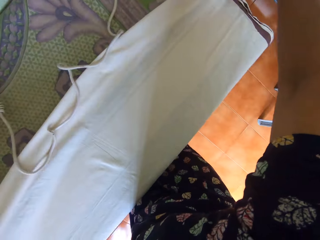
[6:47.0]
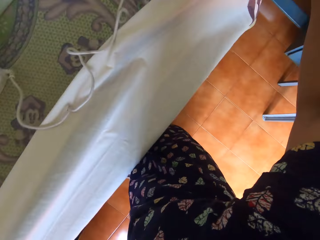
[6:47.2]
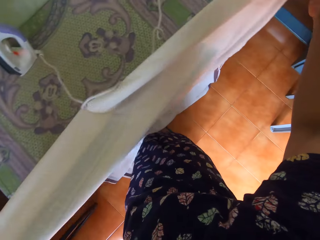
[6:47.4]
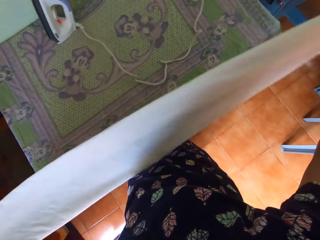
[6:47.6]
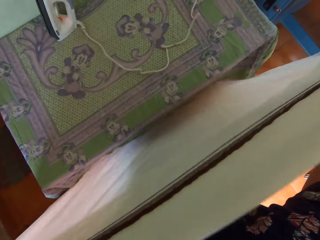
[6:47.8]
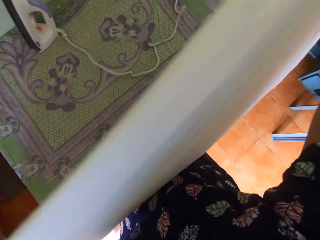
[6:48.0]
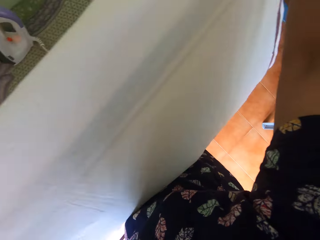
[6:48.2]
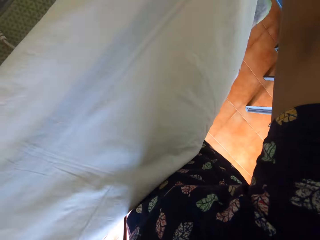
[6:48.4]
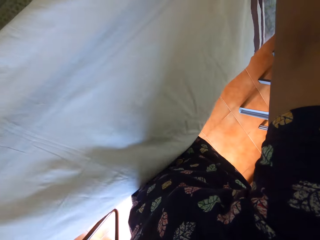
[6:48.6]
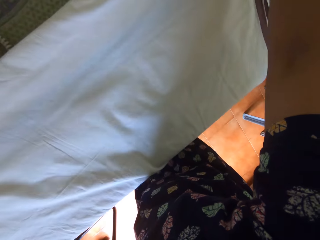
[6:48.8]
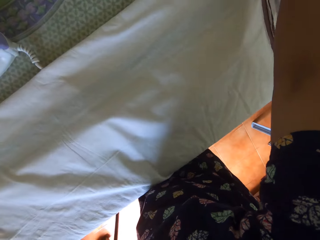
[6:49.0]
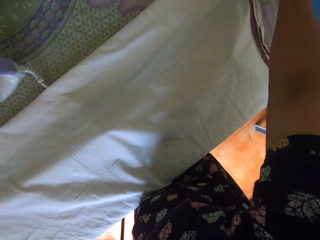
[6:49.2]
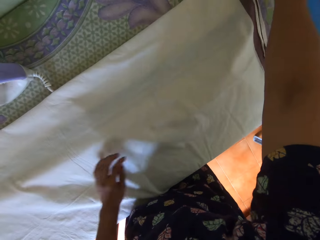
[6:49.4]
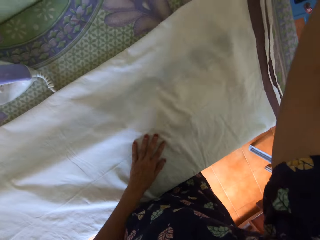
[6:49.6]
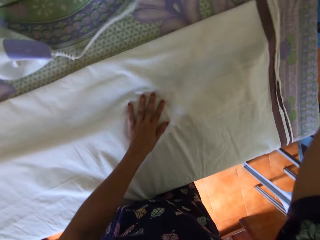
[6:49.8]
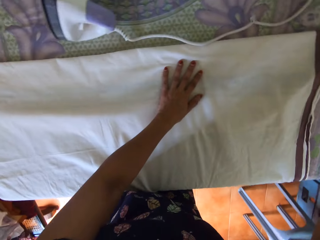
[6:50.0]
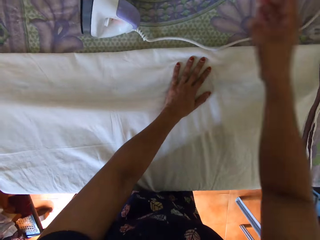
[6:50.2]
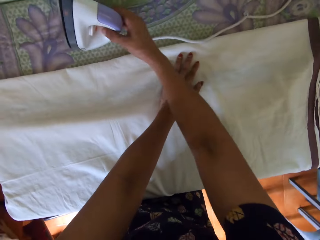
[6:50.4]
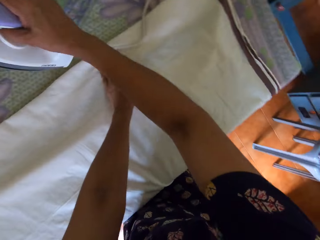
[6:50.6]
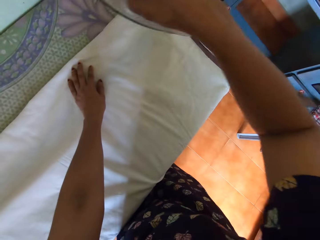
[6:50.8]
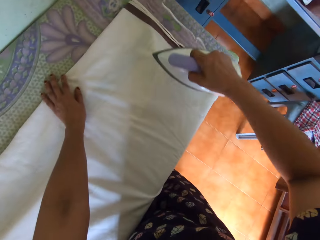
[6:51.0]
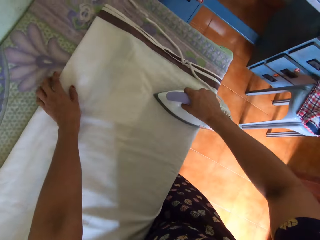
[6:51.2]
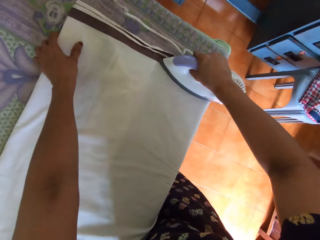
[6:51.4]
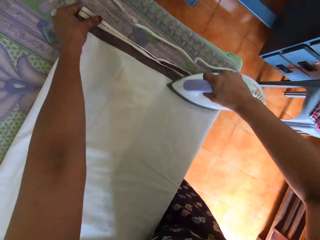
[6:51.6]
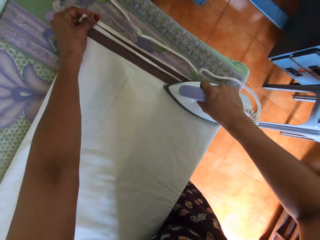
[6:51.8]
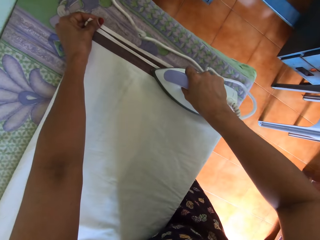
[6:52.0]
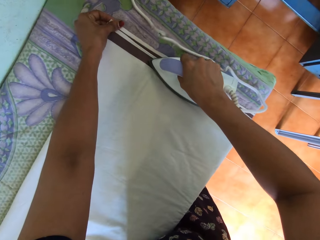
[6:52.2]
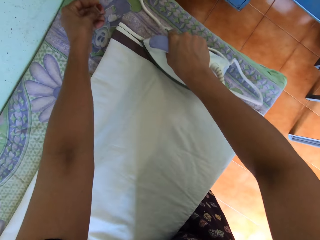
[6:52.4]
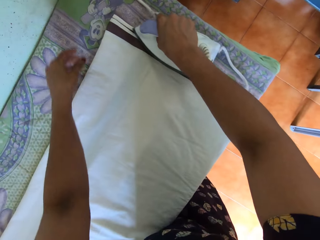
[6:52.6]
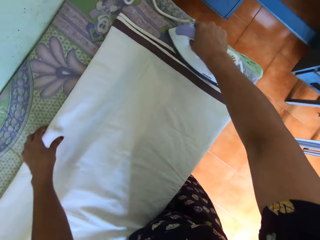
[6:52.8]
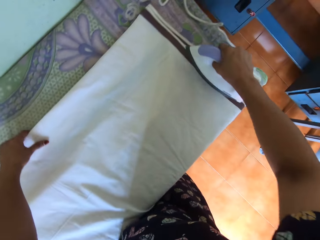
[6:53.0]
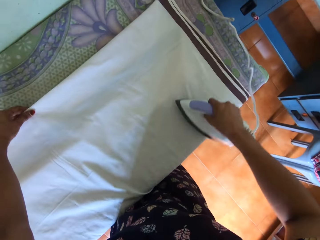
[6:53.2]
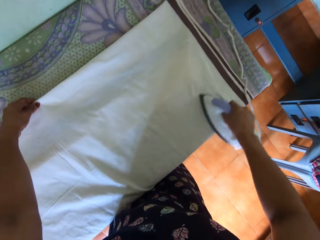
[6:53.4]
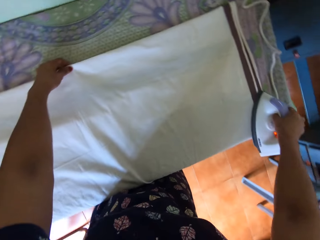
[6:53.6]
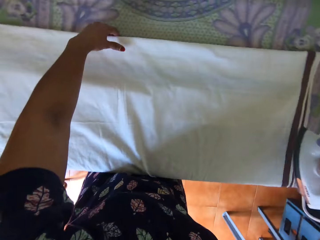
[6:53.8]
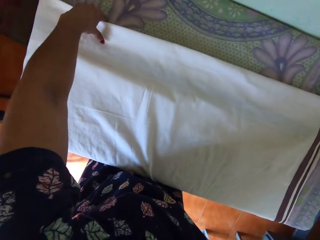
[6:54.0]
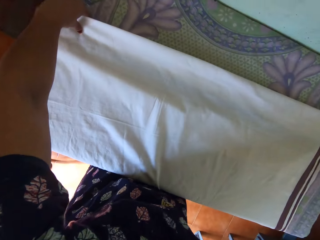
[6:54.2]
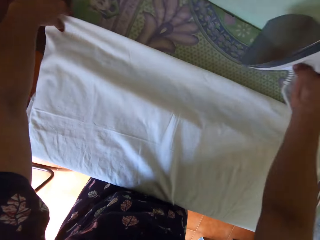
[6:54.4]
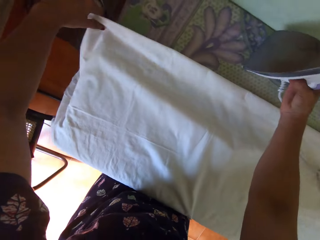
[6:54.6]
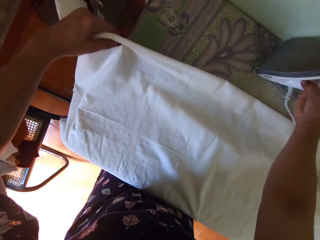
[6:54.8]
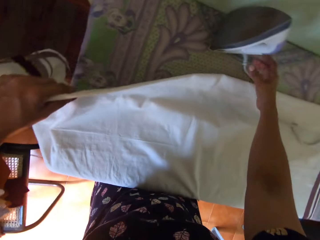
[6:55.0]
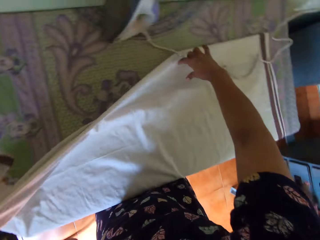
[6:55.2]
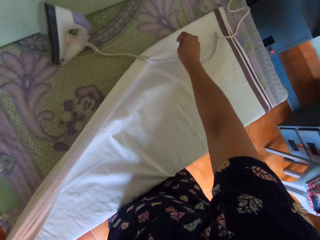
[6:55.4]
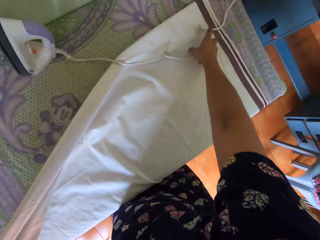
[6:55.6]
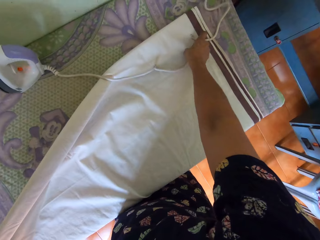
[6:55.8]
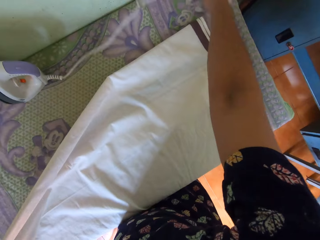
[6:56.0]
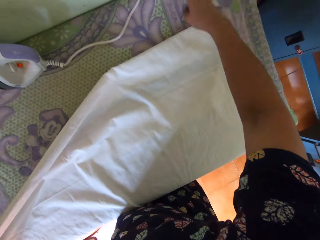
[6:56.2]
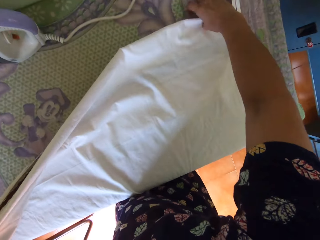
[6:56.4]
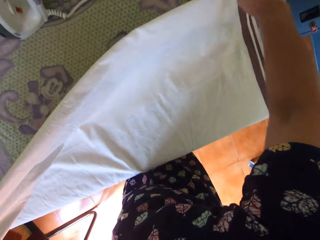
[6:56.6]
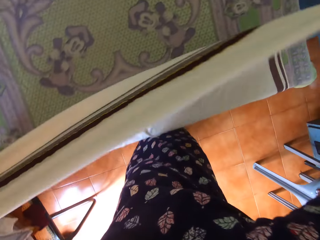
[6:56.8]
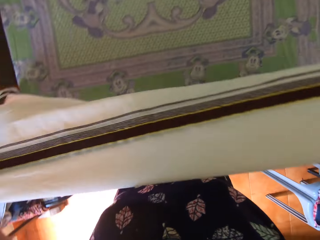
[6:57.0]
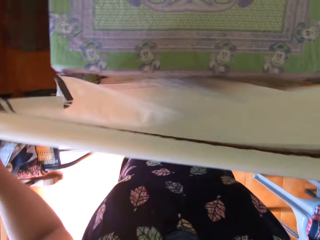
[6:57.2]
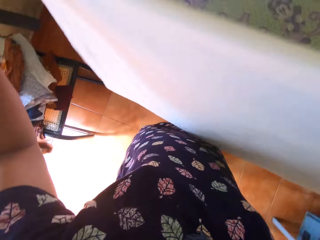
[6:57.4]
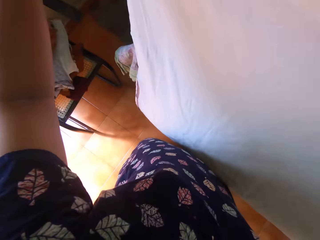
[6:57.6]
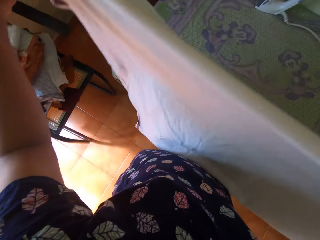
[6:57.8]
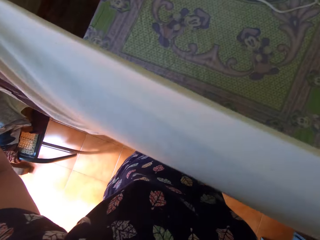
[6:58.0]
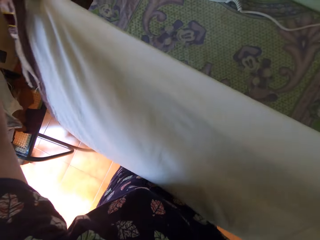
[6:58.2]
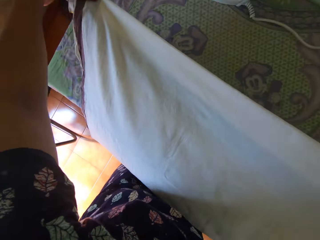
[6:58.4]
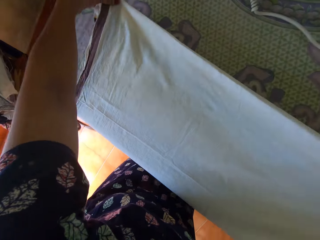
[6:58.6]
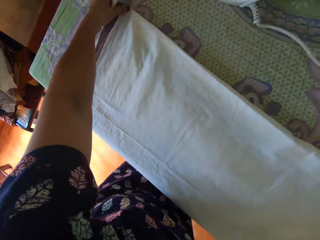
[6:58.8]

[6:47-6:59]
The camera wearer lifts the bedsheet with both hands from the table. She straightens the cloth. She lays the bedsheet on the table with both hands. She moves the cord of the iron with her right hand. She picks up the iron from the table with her right hand. She irons the bedsheet on the table with the iron in her right hand. She adjusts the bedsheet on the table with her left hand. She puts the iron on the table. She lifts the bedsheet with both hands from the table. She moves the cord of the iron from the bedsheet on the table. She lifts the bedsheet with both hands from the table. She straightens the cloth.

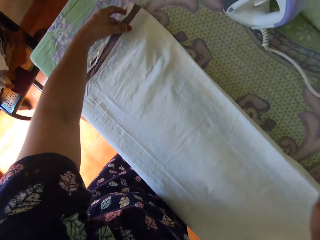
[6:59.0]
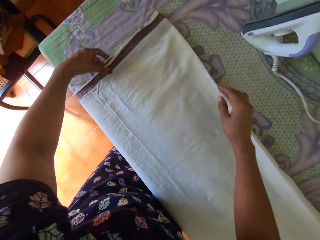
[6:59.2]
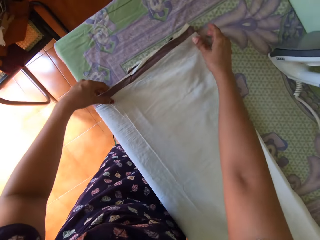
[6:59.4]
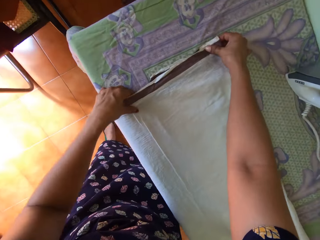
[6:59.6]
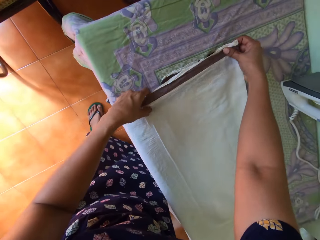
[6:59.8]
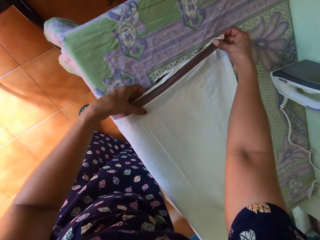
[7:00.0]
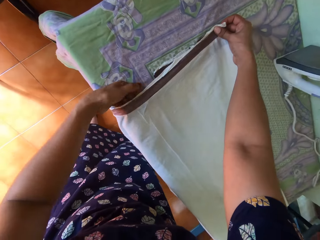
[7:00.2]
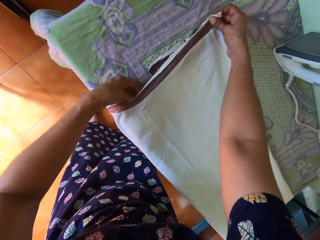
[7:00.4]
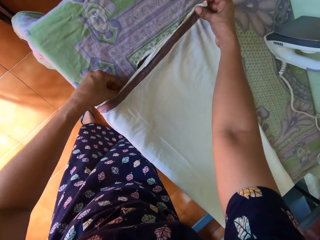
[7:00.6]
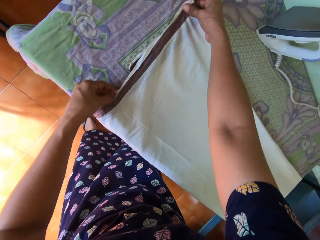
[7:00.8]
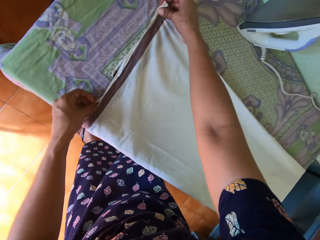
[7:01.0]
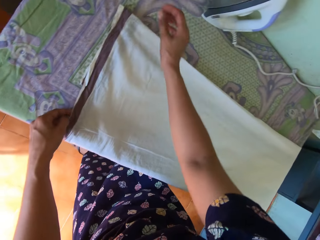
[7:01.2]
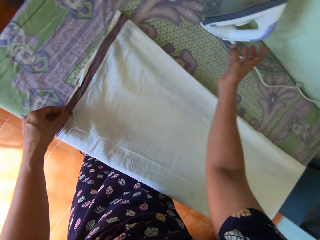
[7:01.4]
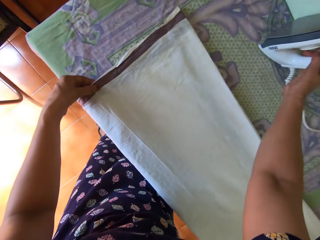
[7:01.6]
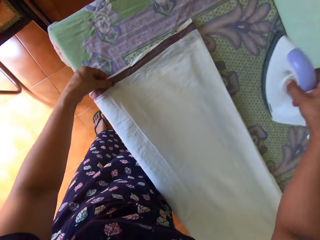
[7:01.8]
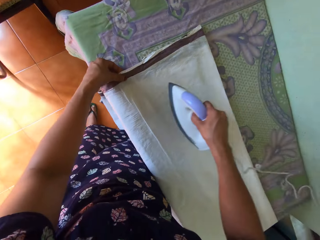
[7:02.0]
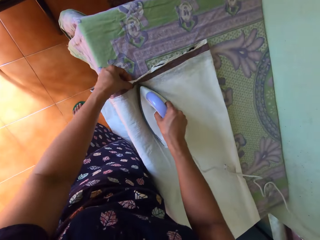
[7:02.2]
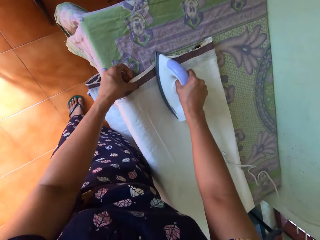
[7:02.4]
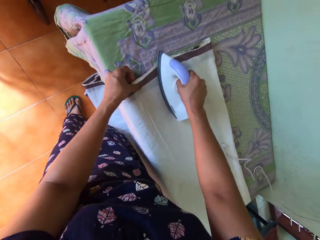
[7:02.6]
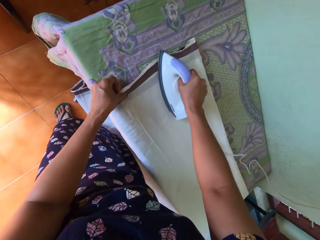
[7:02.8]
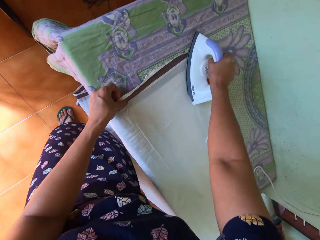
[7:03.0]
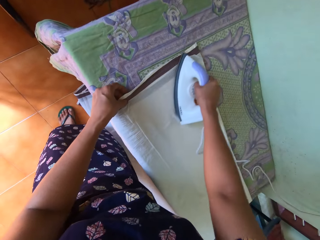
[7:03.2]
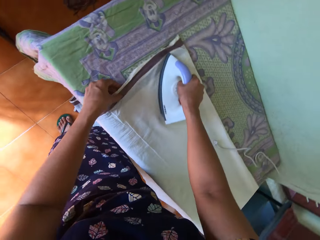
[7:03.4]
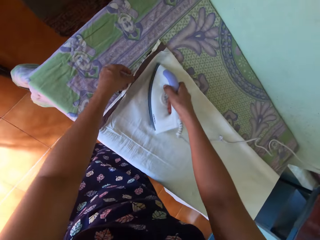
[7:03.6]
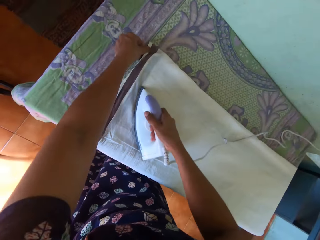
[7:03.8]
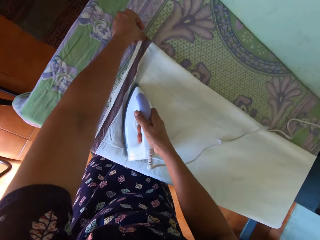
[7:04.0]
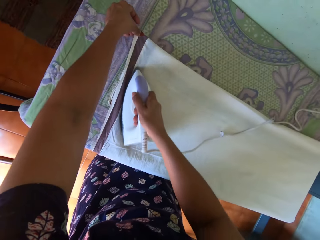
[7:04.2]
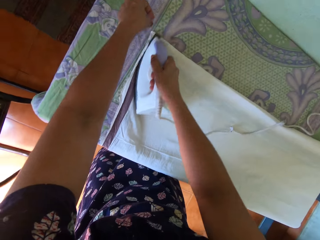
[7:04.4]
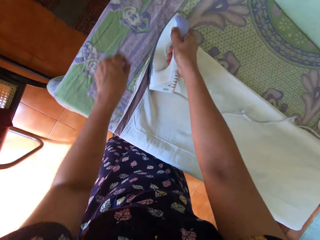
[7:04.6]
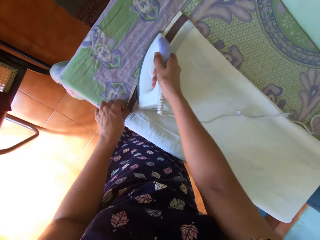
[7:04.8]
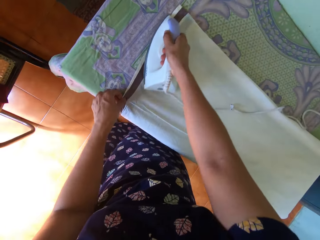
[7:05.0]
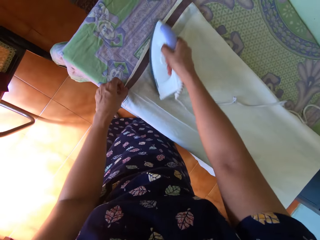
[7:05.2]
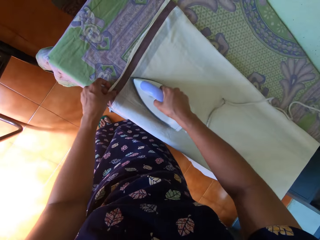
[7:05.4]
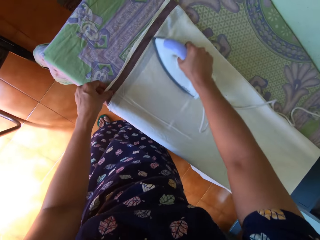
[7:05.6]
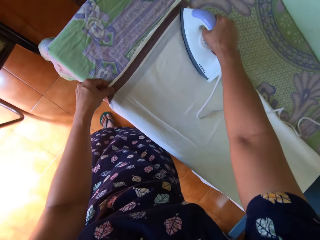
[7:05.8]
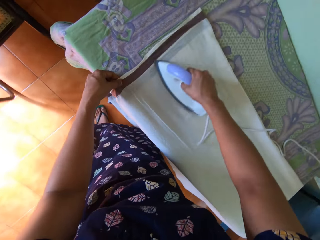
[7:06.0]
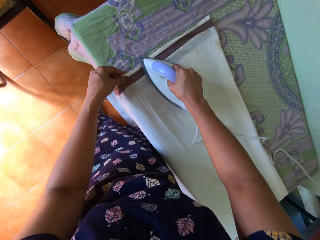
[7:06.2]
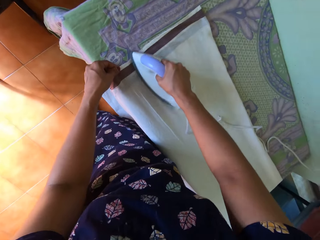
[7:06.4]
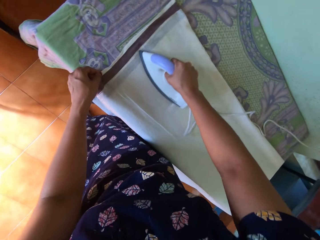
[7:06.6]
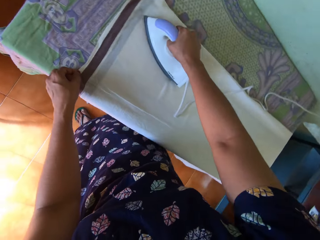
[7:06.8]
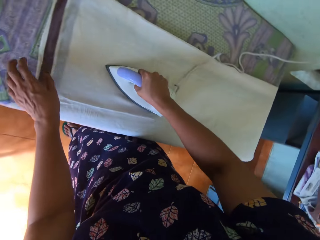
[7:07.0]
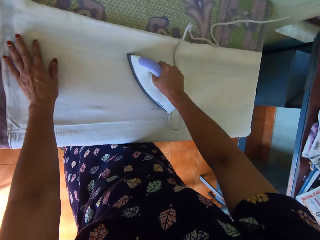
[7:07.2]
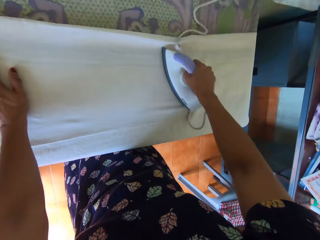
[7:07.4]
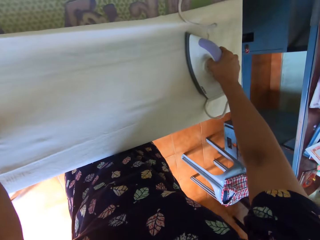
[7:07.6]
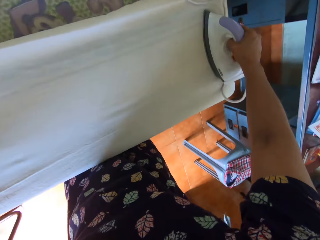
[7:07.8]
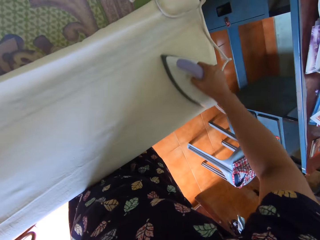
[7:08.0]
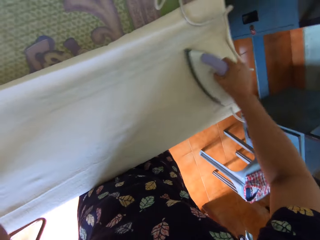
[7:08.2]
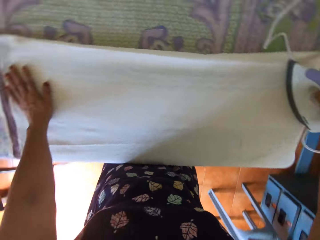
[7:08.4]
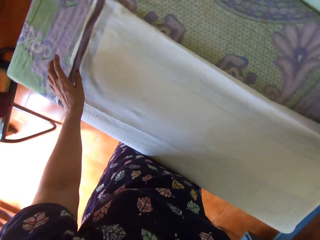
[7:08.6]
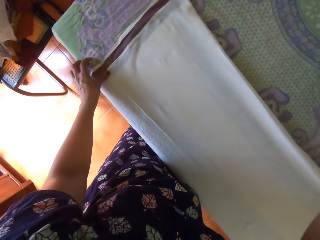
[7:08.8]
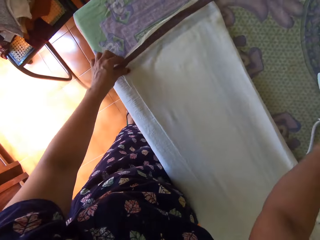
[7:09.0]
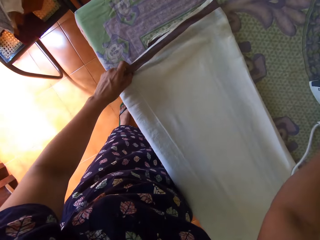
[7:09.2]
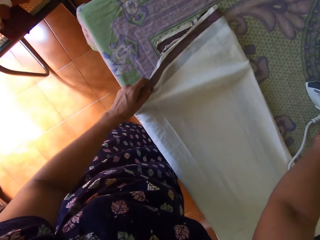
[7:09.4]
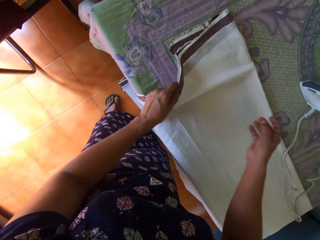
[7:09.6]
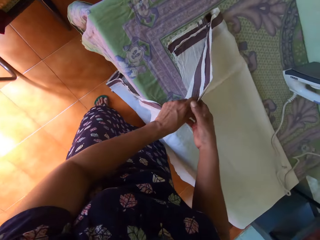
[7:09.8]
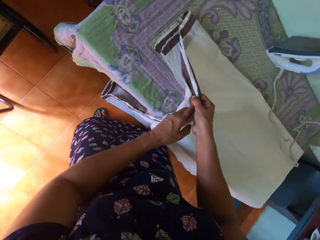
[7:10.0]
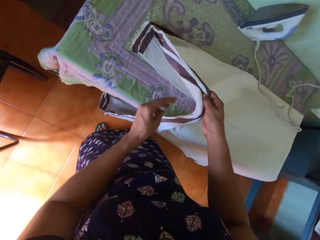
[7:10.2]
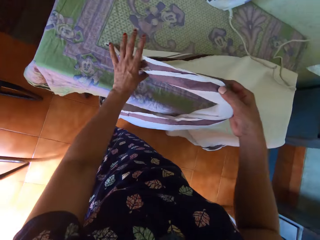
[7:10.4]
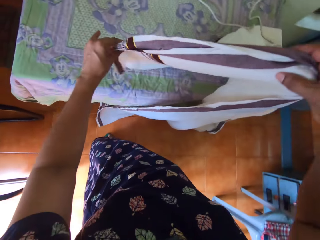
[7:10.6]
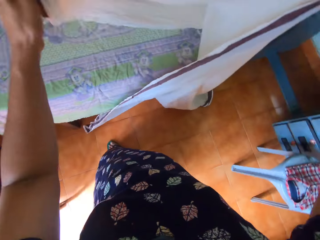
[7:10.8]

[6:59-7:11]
The camera wearer lays the bedsheet on the table with both hands. She adjusts the bedsheet on the table with both hands. She picks up the iron from the table with her right hand. She irons the bedsheet on the table with the iron in her right hand. She adjusts the bedsheet on the table with her left hand. She straightens the cloth.
